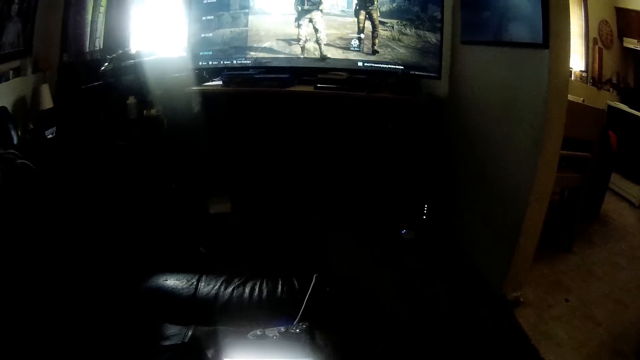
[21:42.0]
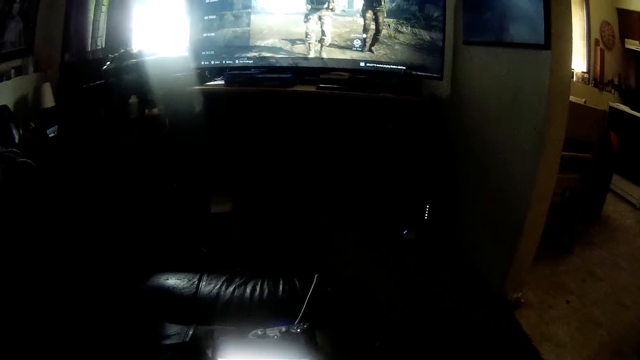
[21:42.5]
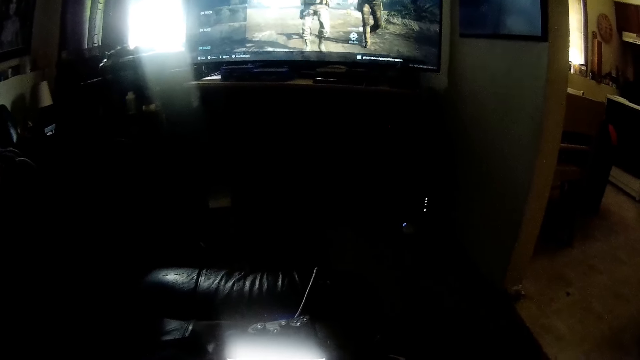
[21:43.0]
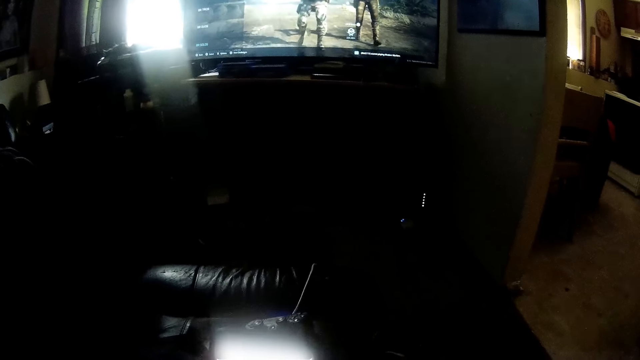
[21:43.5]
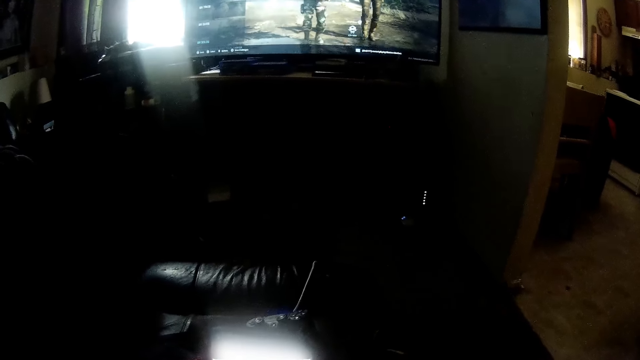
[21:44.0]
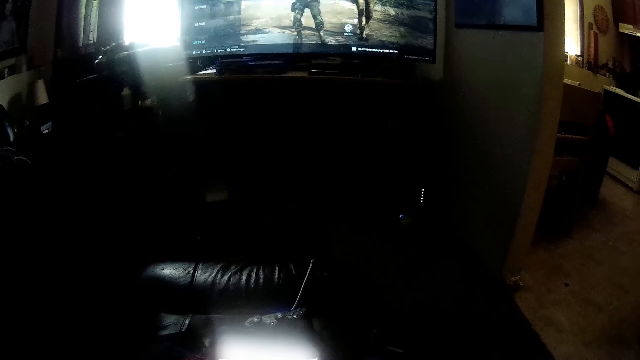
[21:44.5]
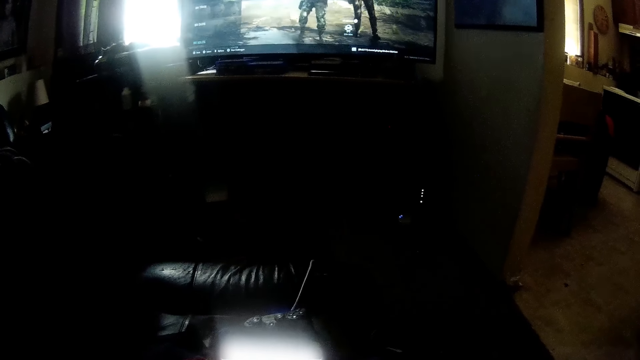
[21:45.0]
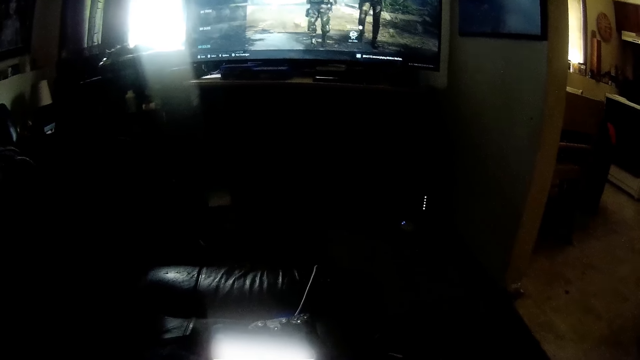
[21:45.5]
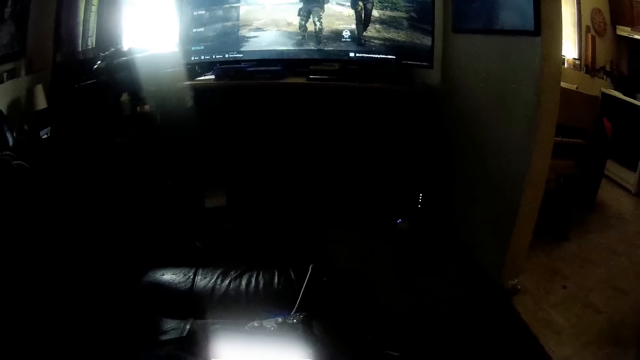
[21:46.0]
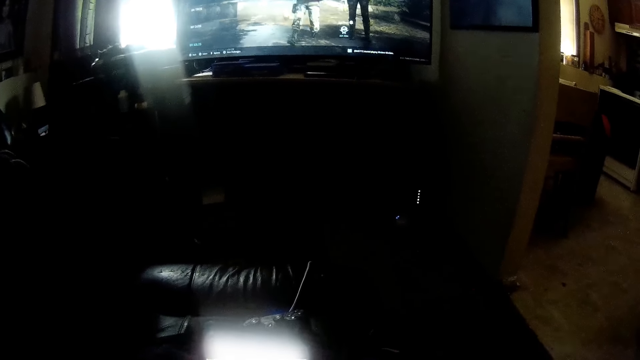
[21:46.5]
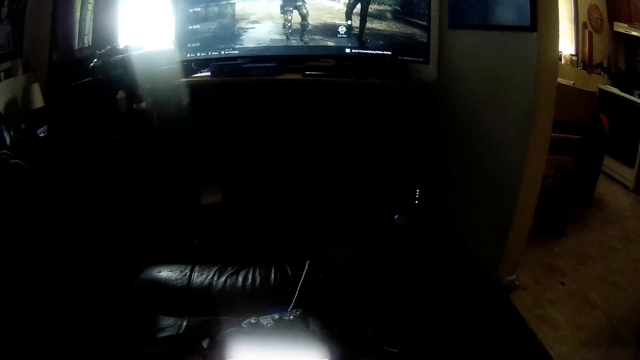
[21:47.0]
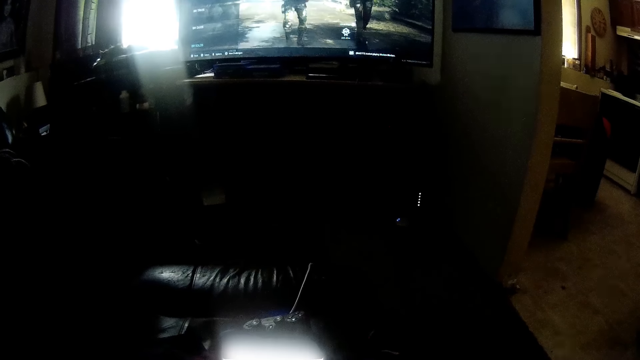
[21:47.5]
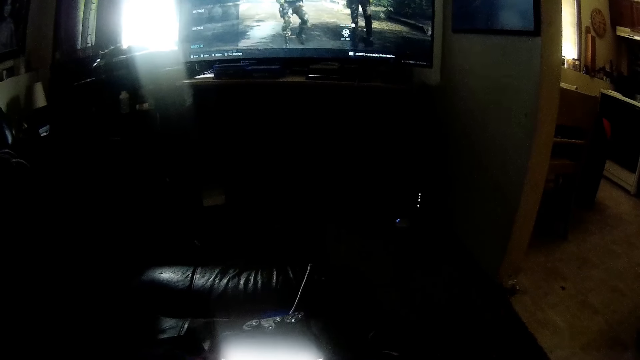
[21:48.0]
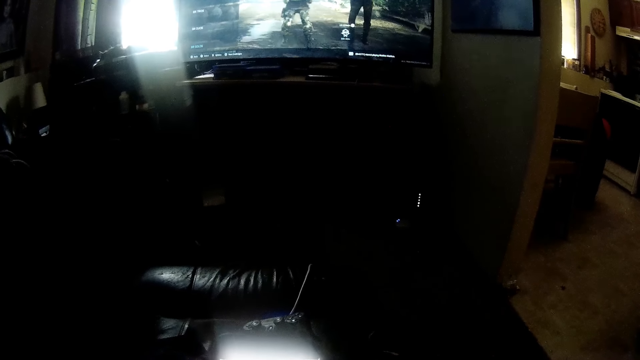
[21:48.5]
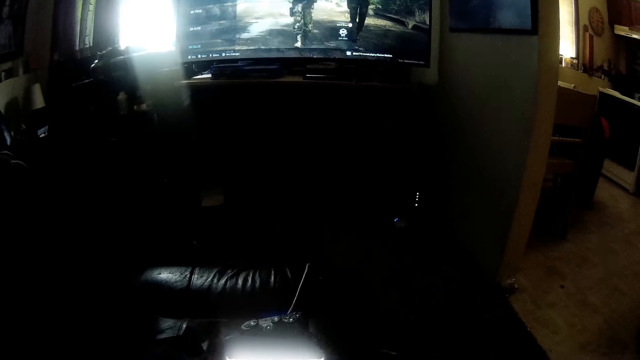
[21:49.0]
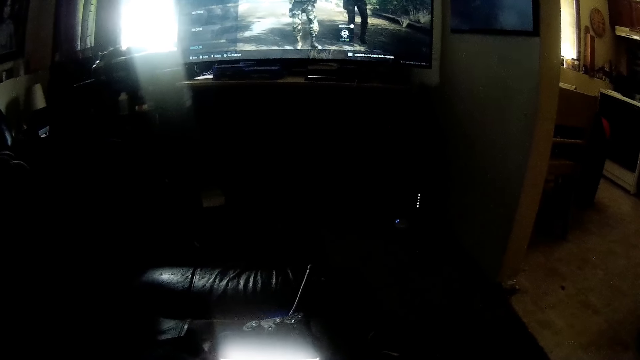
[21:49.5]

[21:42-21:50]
The camera wearer operates a phone with his hands.

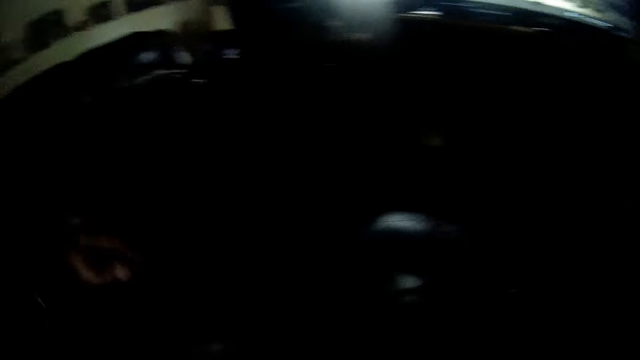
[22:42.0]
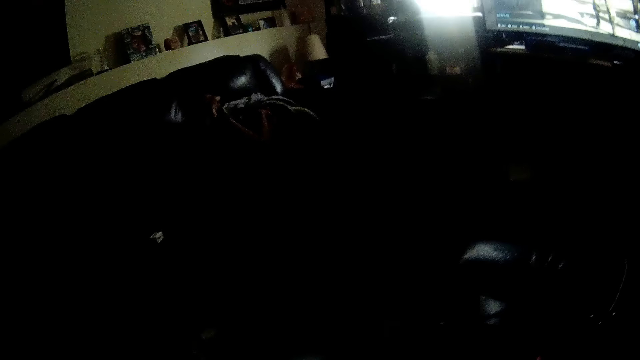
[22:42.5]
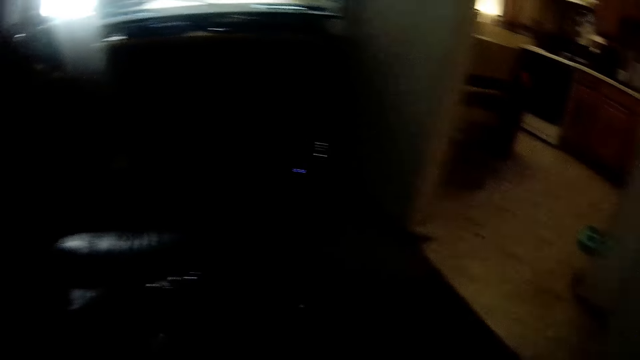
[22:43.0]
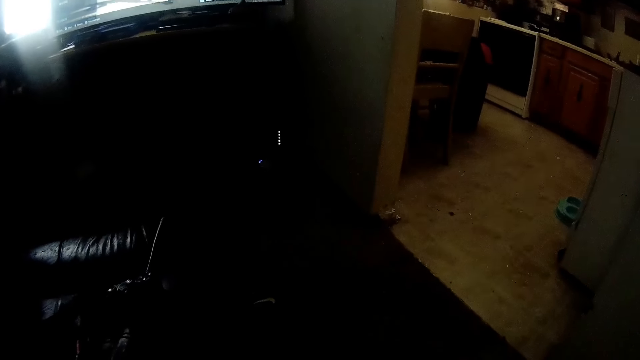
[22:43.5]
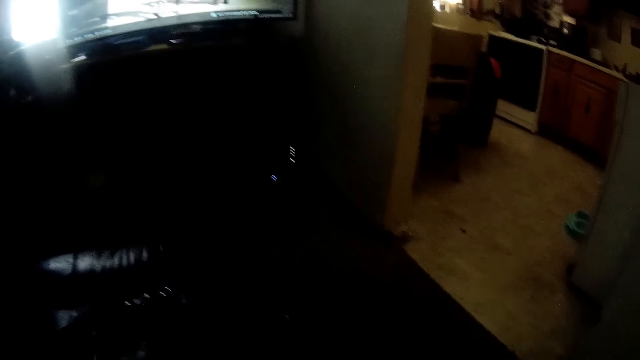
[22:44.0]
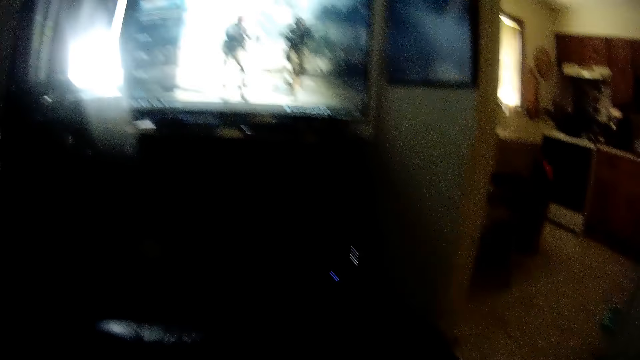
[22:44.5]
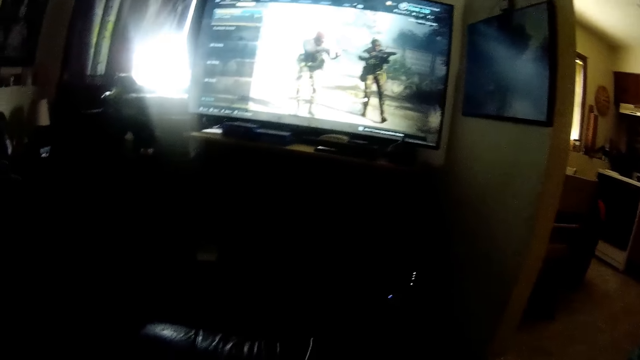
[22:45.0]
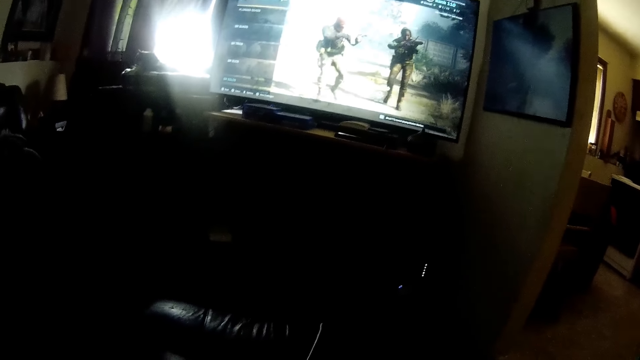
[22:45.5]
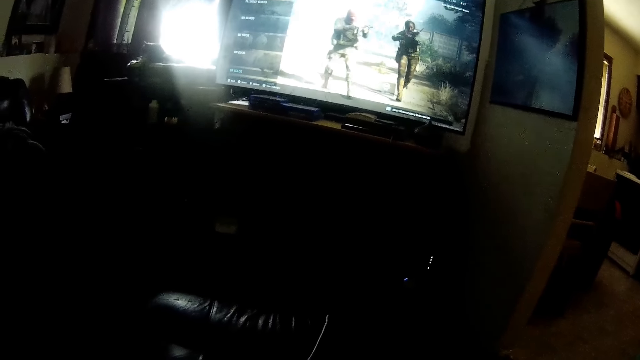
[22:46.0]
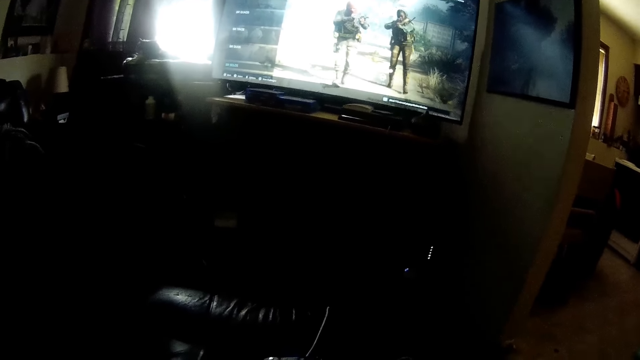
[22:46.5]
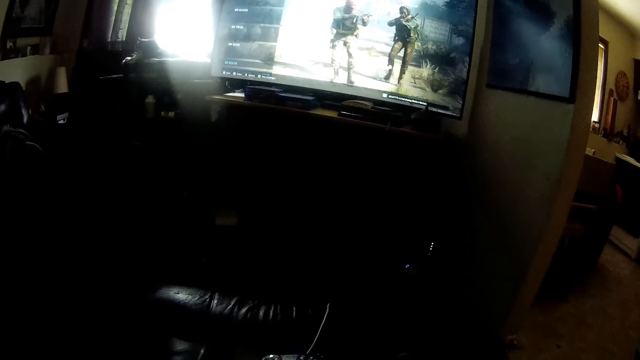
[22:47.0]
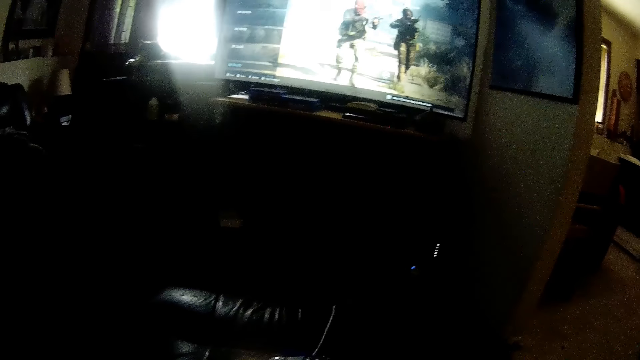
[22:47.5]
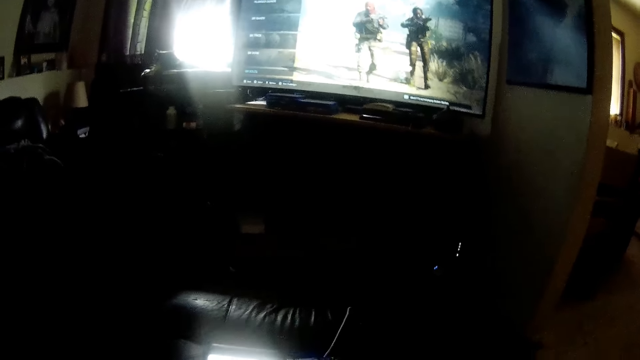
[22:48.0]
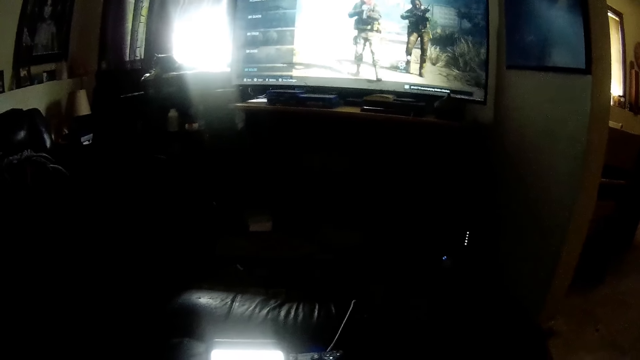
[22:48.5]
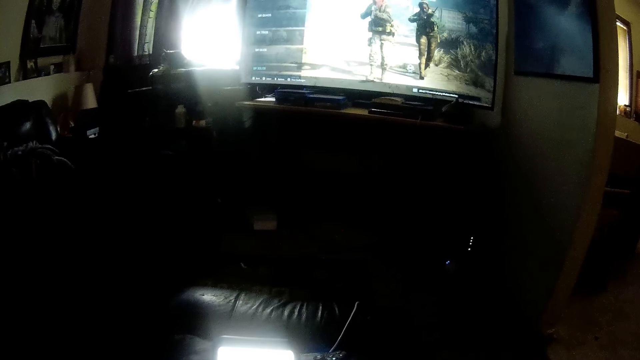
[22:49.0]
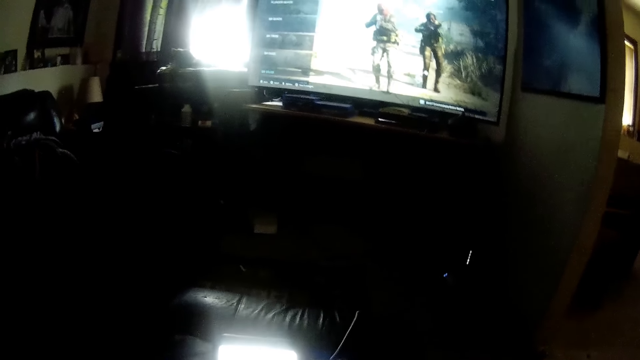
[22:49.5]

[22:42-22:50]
The camera wearer raises his hand. He takes something.

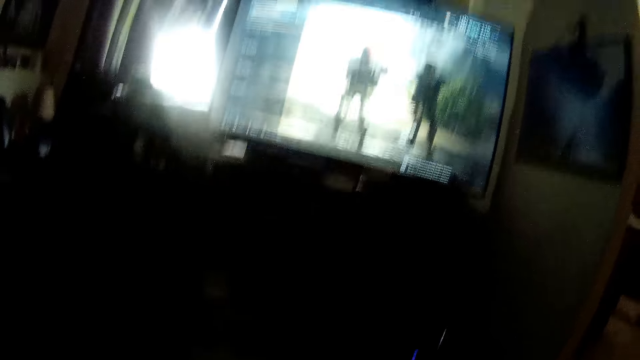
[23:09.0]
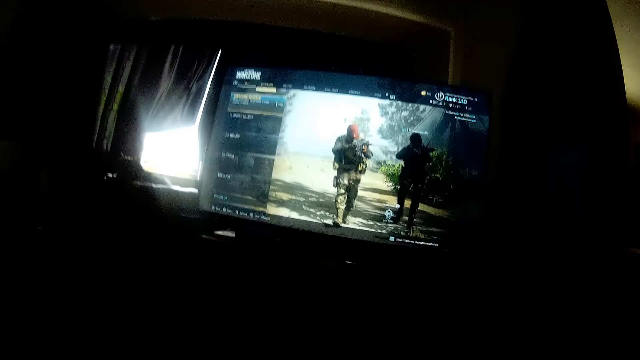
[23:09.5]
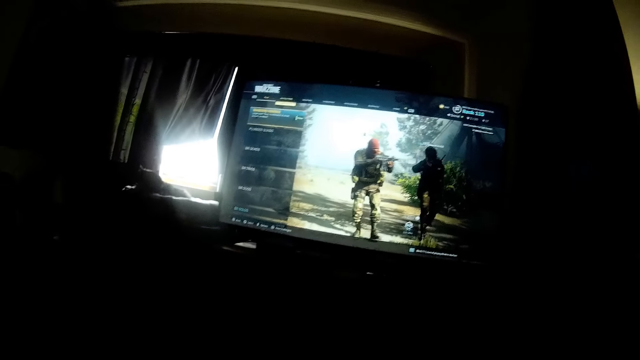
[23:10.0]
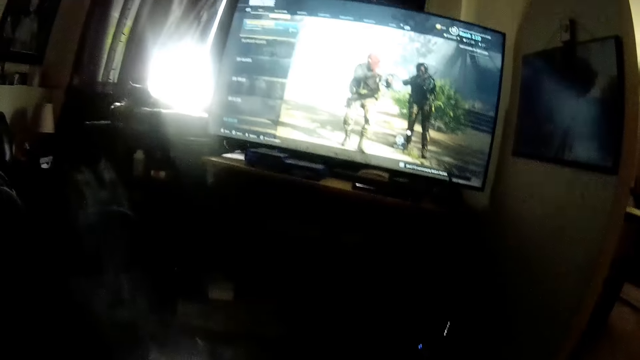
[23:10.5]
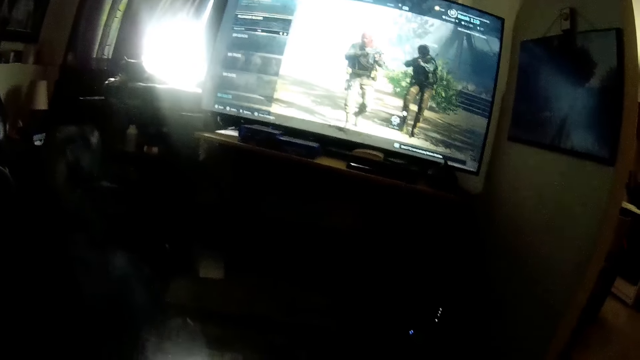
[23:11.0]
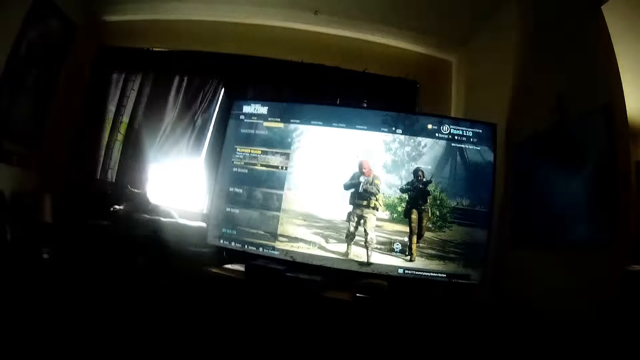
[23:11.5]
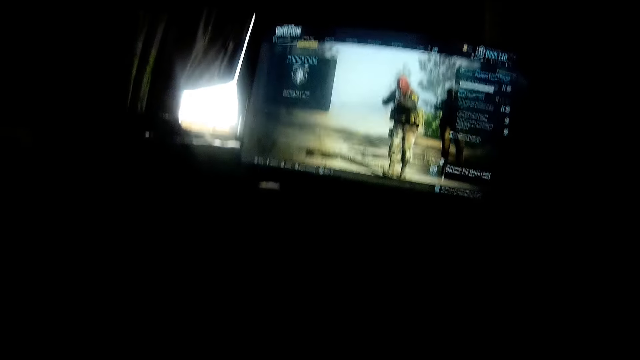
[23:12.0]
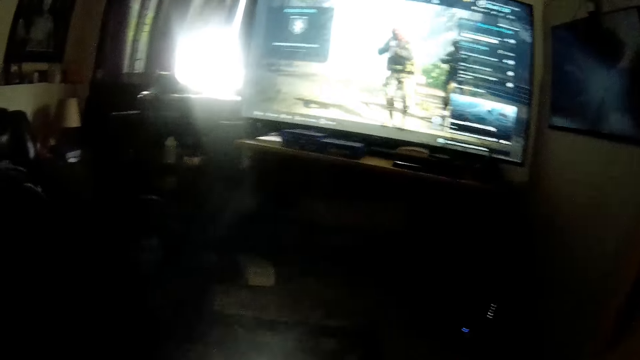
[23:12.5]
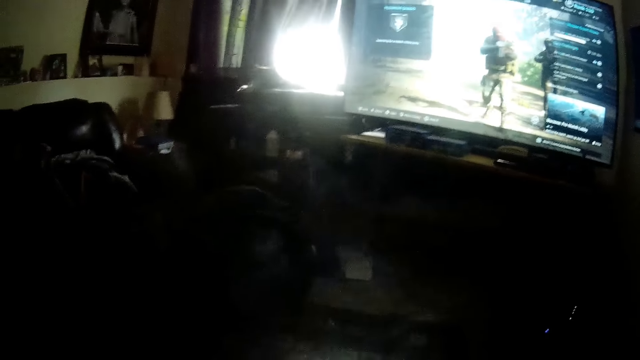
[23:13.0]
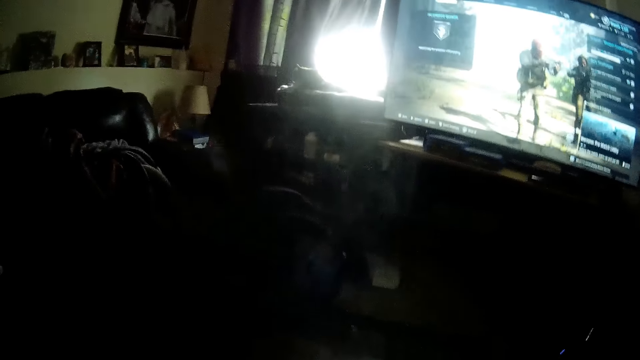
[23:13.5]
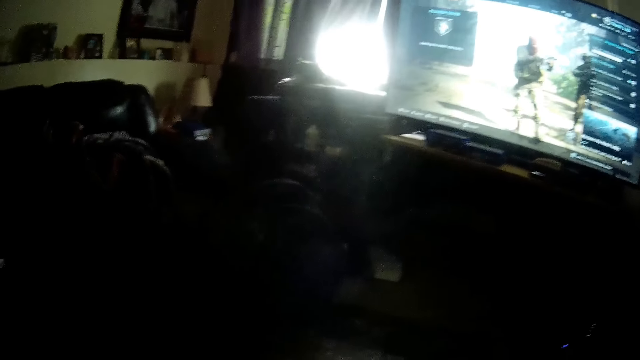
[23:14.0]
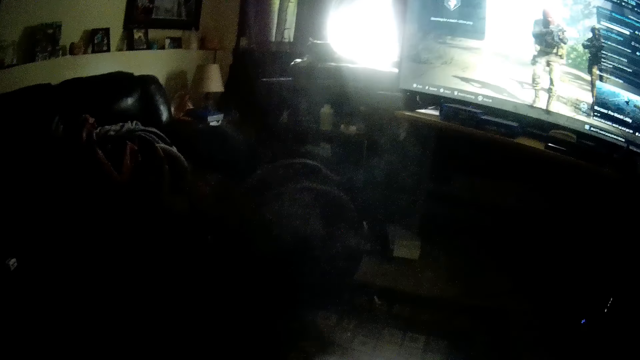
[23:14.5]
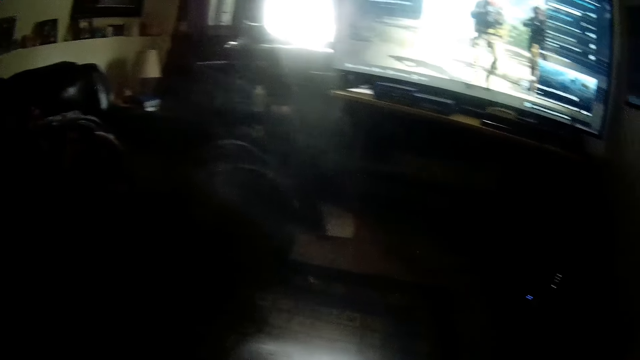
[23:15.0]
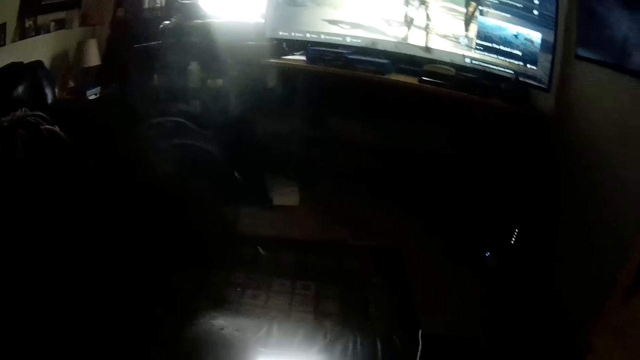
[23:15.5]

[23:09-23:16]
The camera wearer operates the console game pad.
